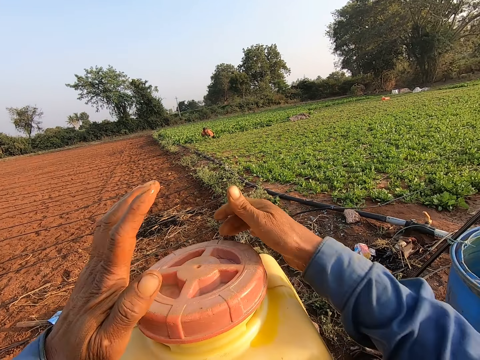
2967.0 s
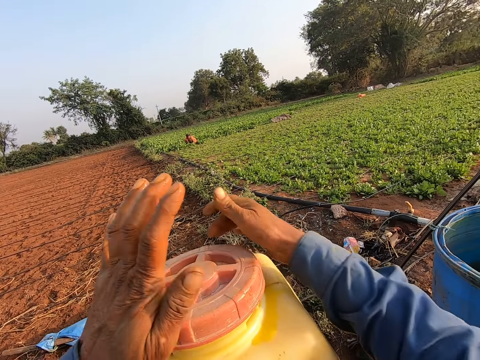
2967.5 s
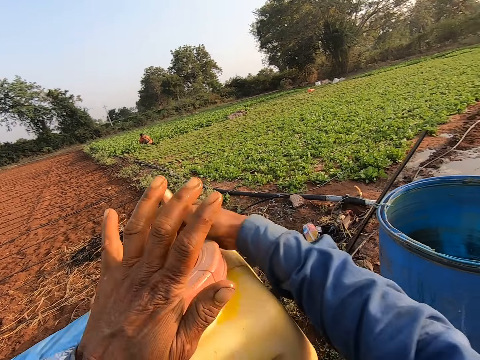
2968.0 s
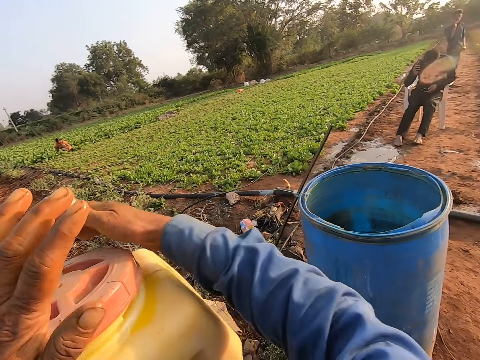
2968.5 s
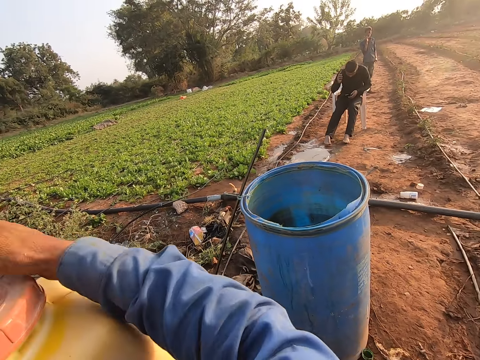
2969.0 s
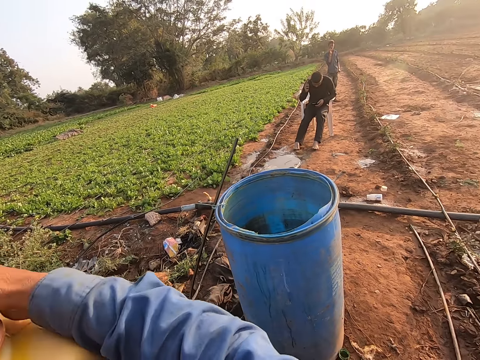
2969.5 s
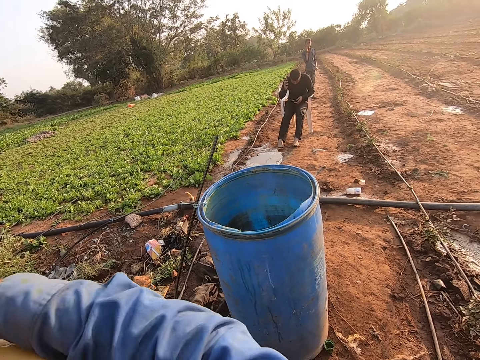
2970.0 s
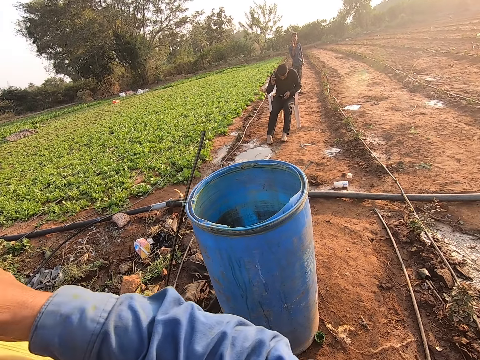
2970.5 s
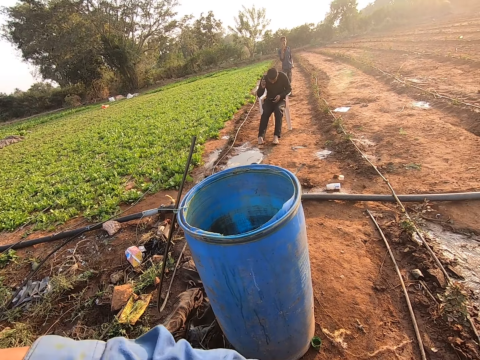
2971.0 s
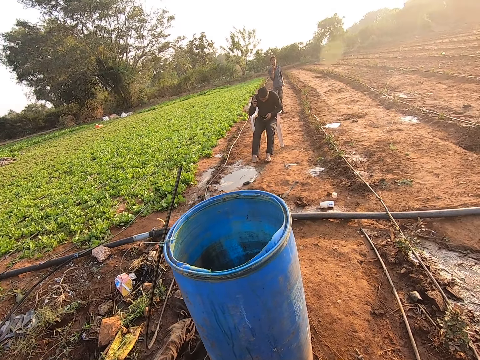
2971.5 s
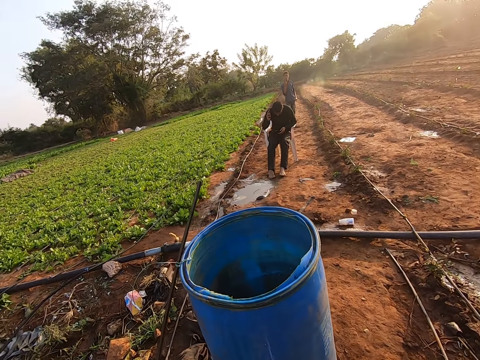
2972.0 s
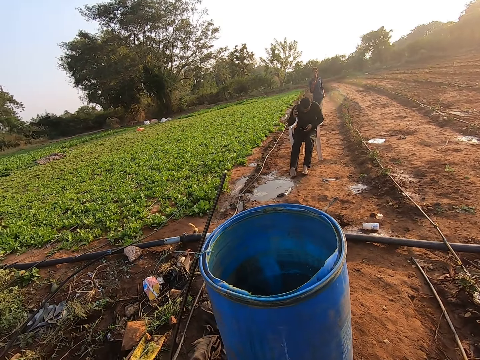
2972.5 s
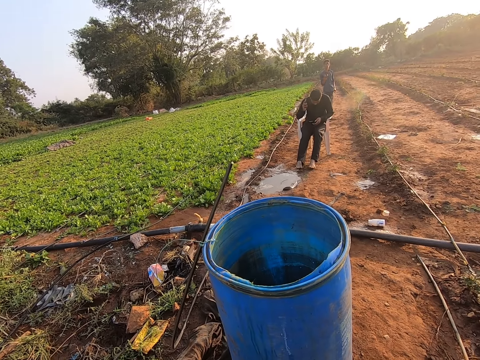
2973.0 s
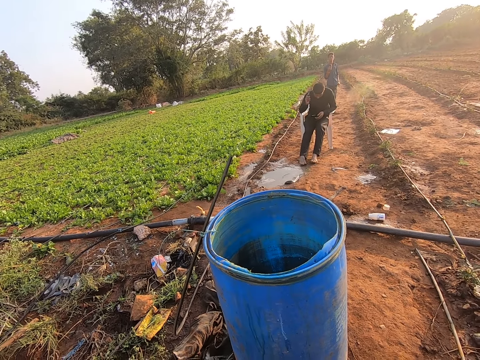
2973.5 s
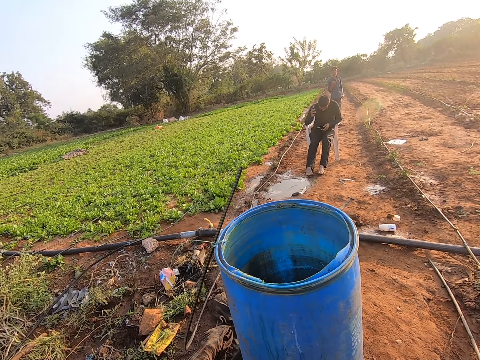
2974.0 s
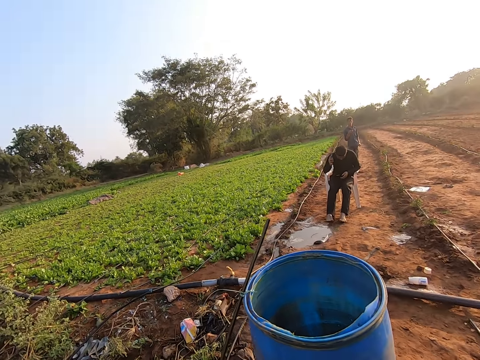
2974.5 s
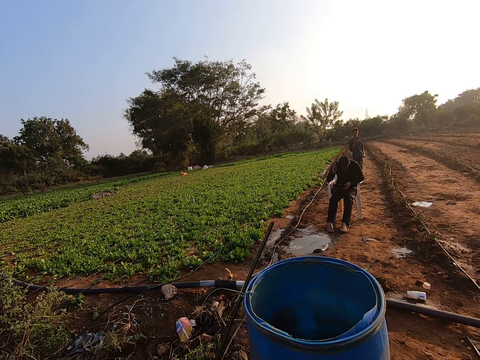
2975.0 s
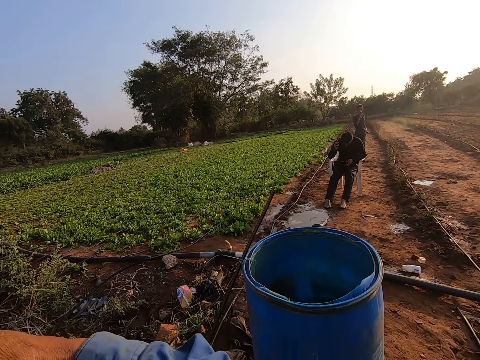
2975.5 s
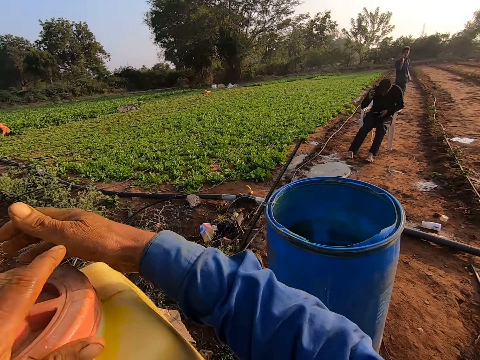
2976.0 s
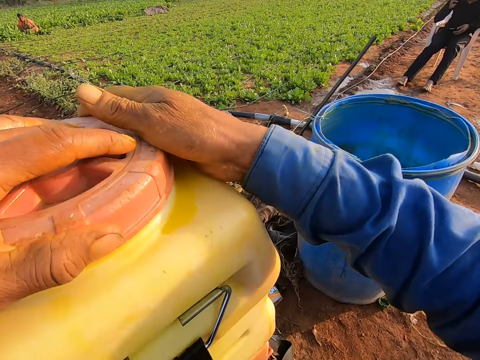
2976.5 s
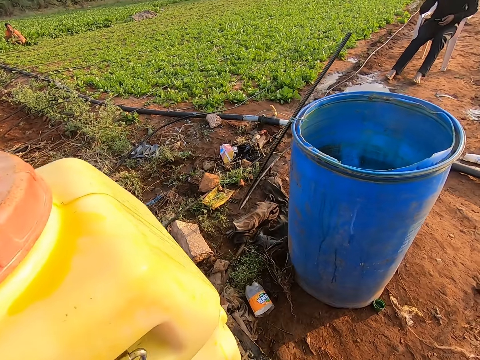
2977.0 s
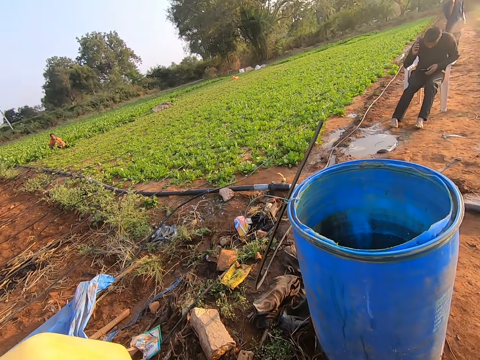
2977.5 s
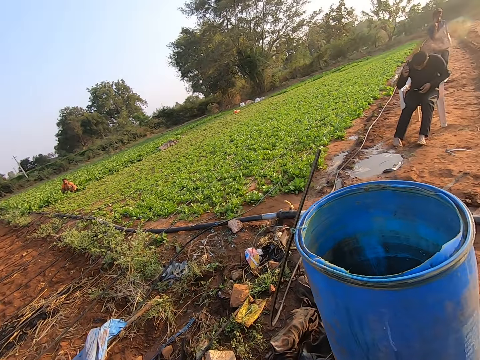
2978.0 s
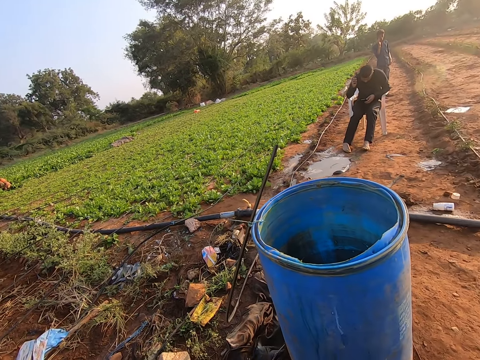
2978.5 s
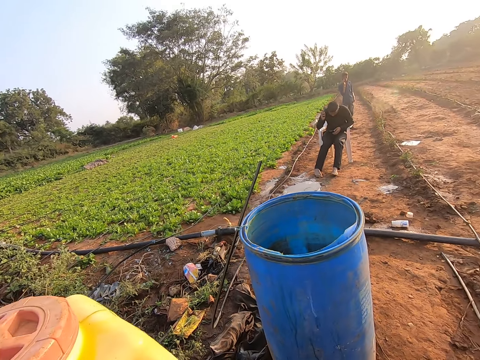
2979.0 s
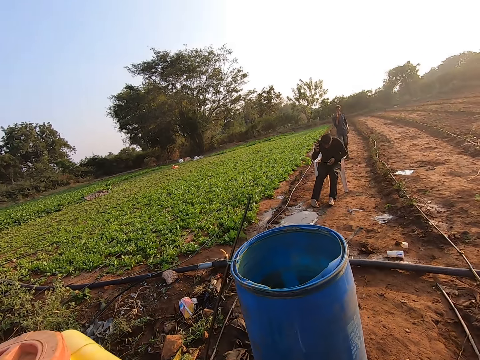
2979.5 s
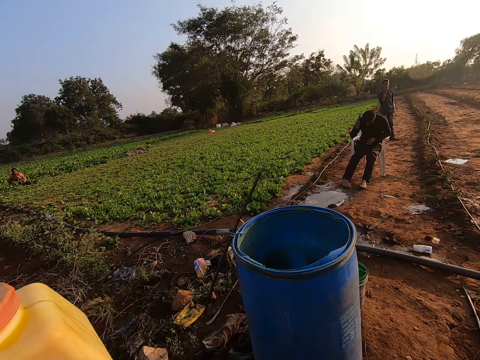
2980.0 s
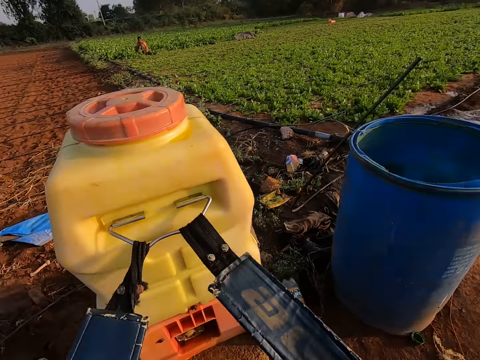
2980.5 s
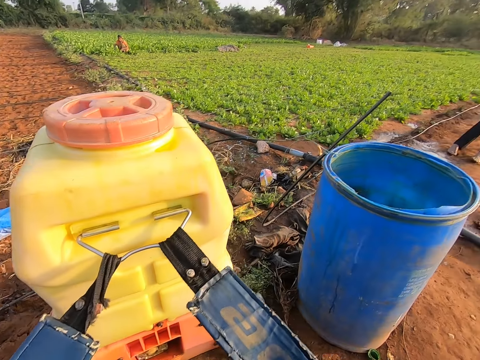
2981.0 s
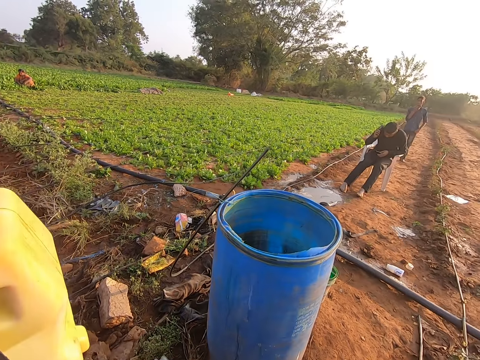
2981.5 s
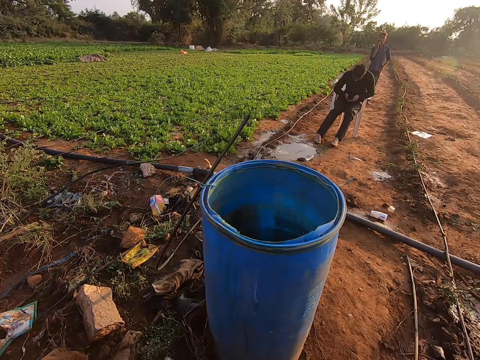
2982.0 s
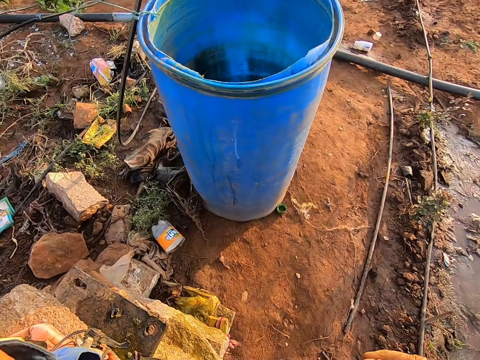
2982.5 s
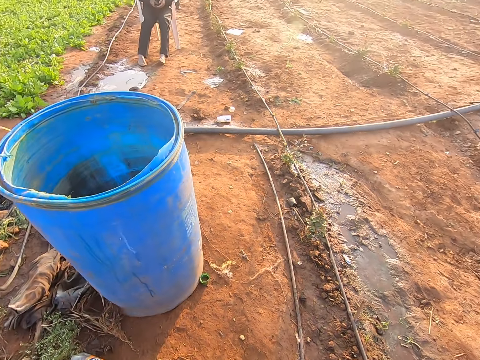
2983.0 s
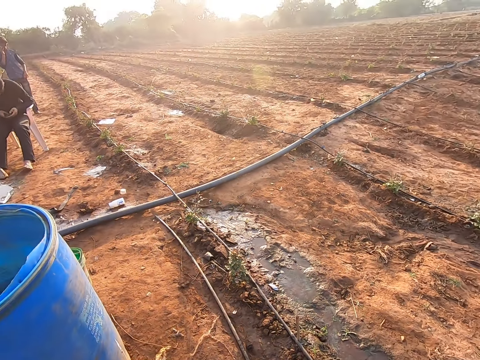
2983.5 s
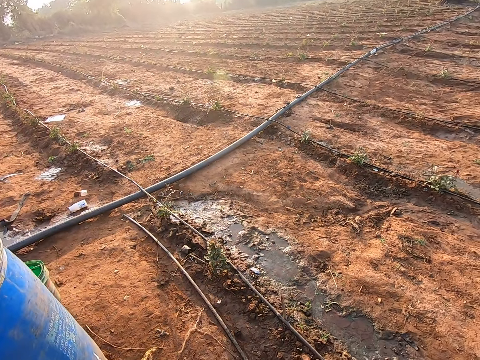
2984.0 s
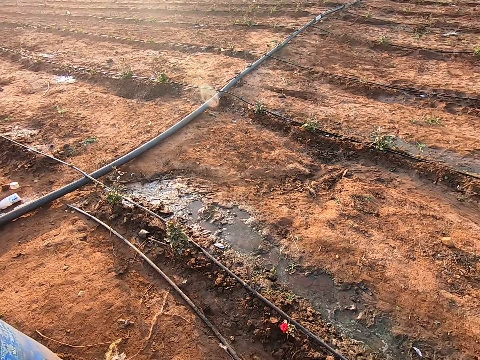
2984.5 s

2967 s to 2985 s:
The camera wearer interacts with a person. He tightens the container lid. He interacts with the person. He holds the handle of the pressure spray with his hands. He looks around.

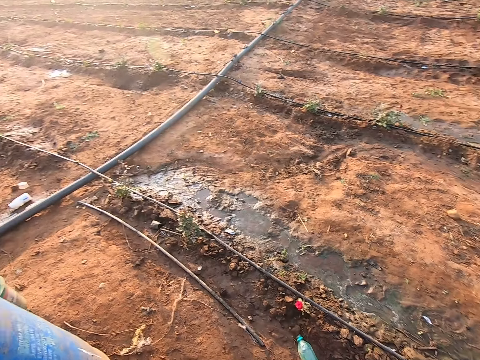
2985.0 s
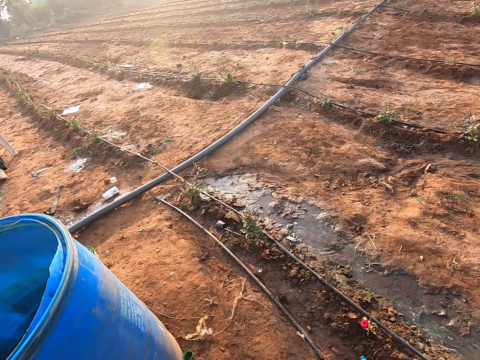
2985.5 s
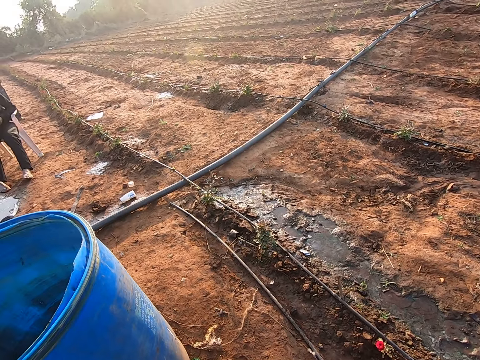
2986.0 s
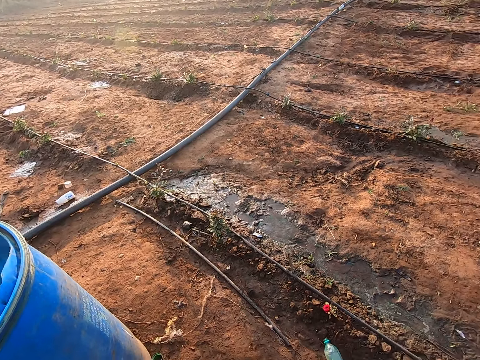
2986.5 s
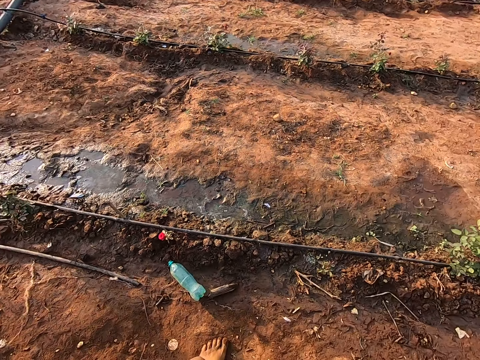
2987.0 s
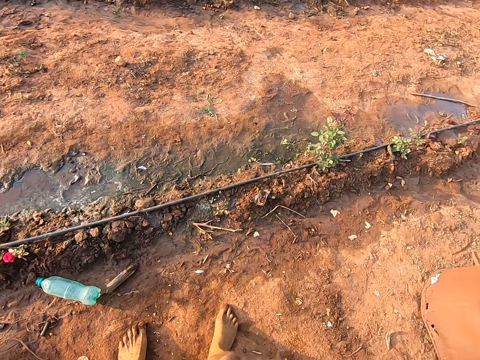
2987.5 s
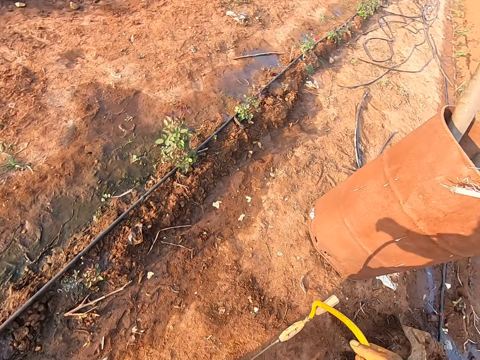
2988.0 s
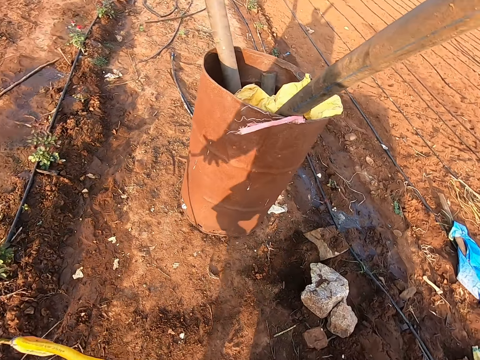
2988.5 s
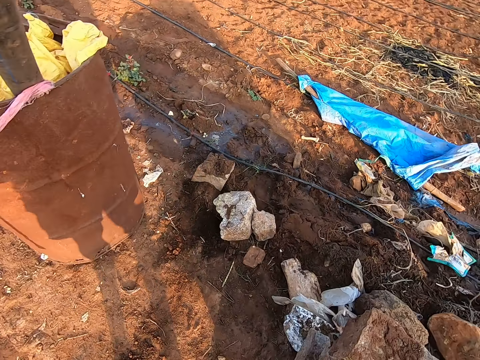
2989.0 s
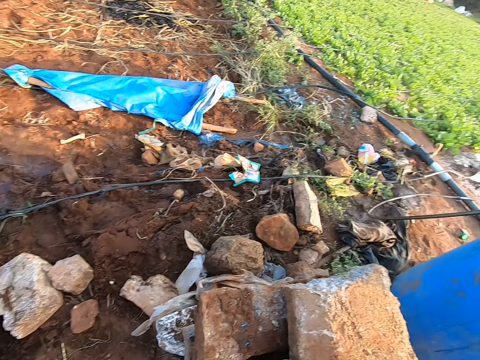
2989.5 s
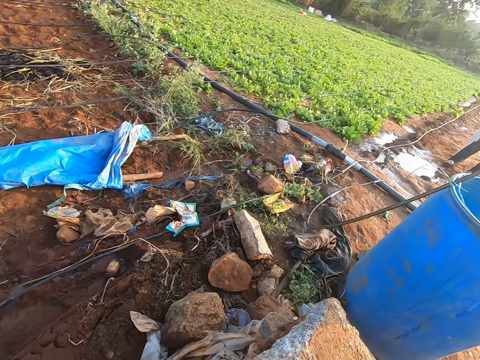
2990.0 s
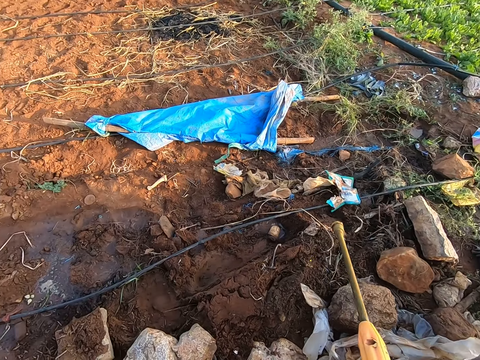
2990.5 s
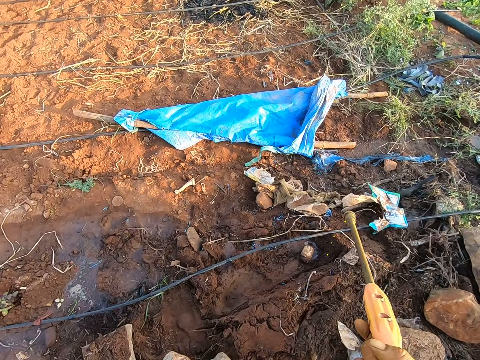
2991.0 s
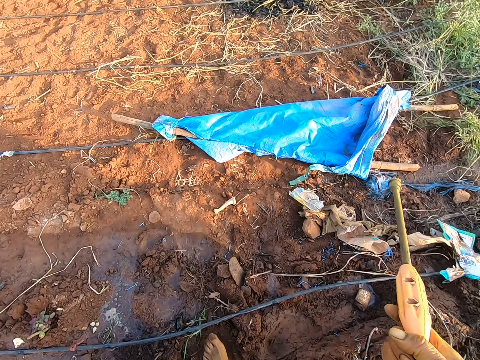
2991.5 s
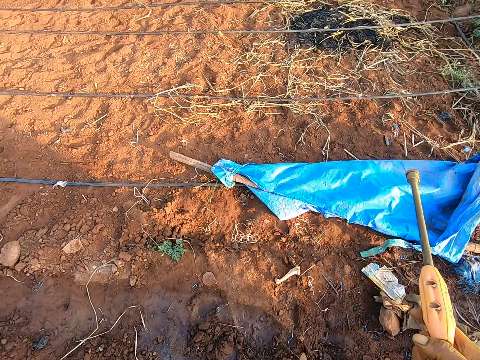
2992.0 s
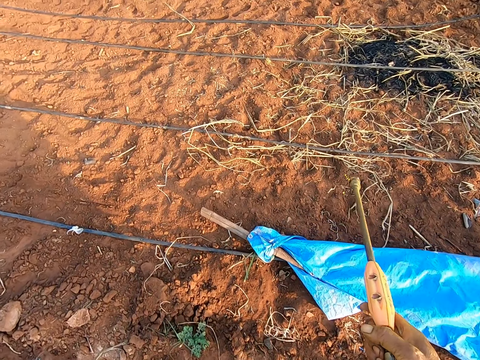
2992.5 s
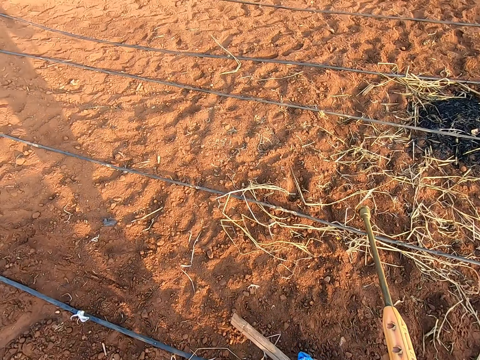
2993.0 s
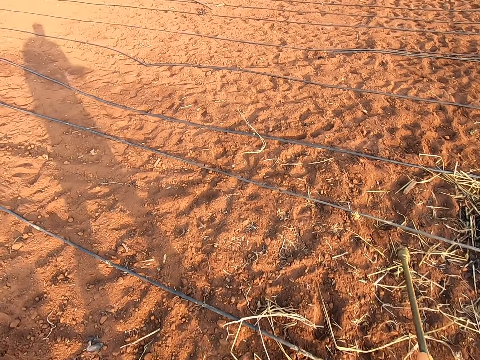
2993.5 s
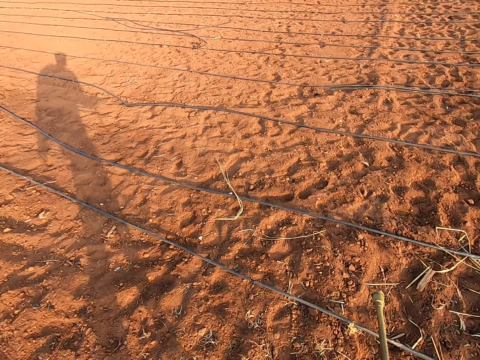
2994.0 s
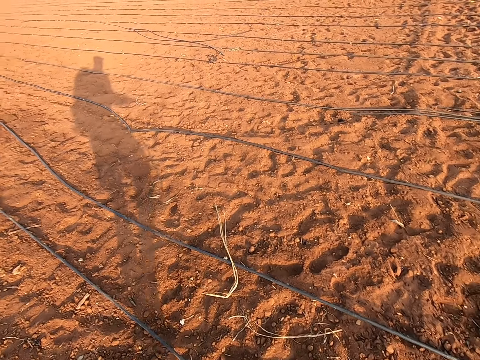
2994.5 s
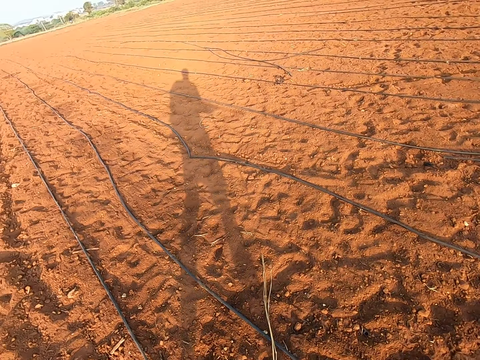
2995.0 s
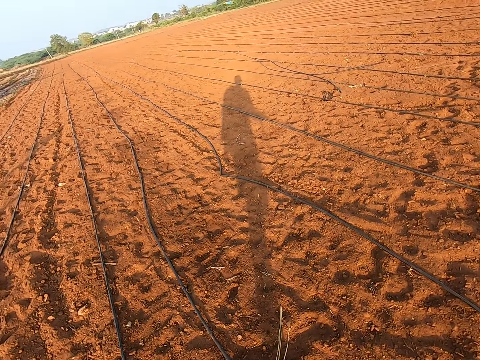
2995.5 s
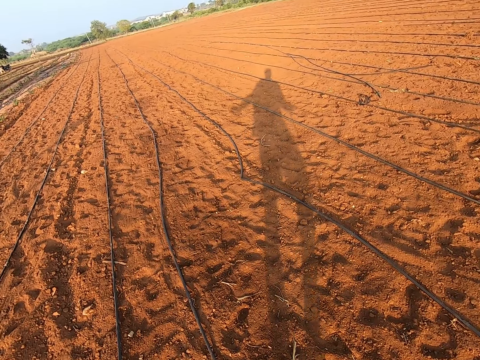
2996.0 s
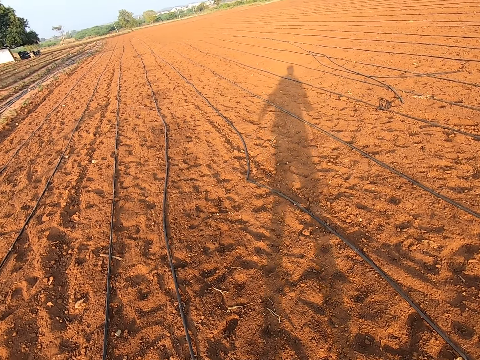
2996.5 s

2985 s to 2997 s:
The camera wearer picks a nozzle from the floor with his right hand. He holds the hose pipe and walks on the farm ground.
